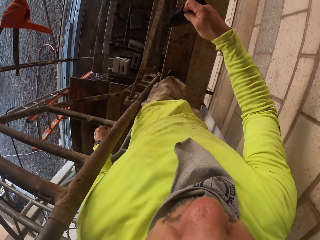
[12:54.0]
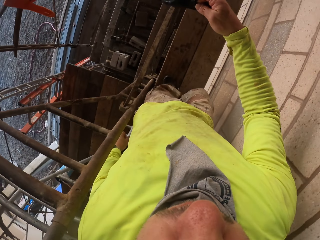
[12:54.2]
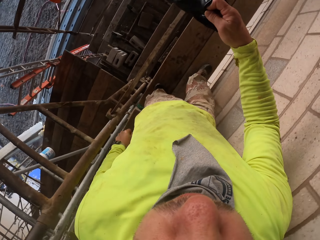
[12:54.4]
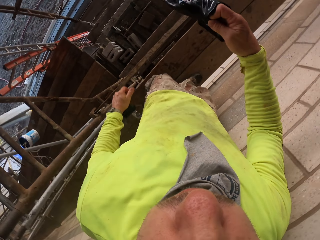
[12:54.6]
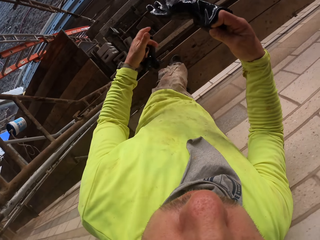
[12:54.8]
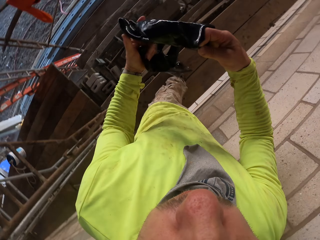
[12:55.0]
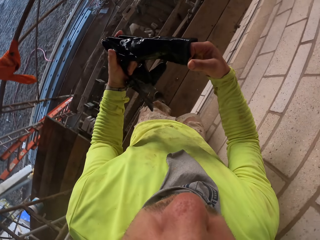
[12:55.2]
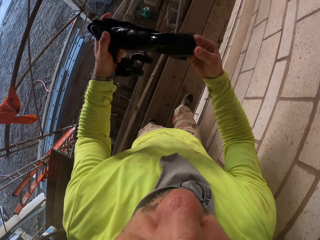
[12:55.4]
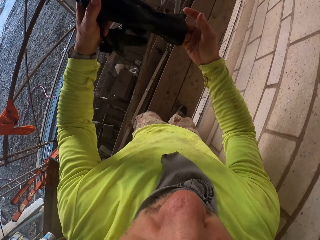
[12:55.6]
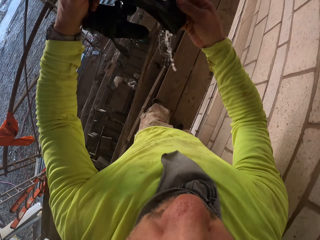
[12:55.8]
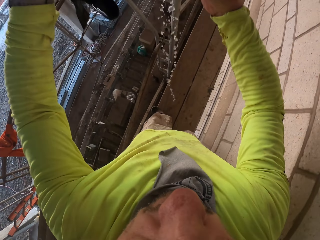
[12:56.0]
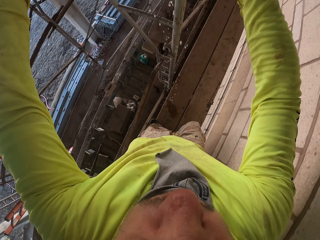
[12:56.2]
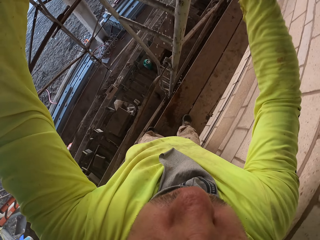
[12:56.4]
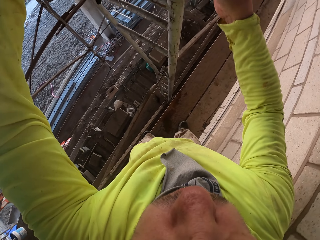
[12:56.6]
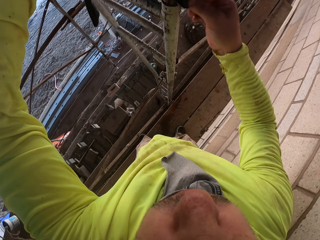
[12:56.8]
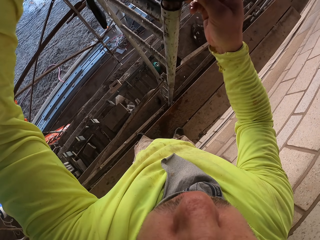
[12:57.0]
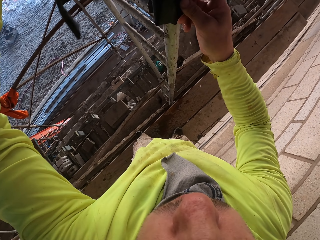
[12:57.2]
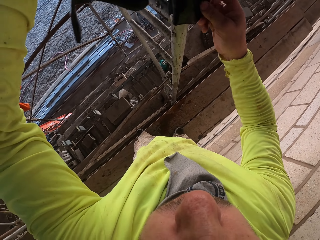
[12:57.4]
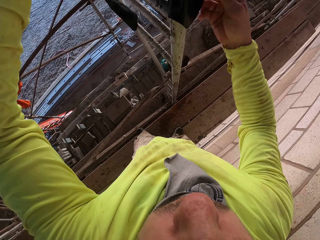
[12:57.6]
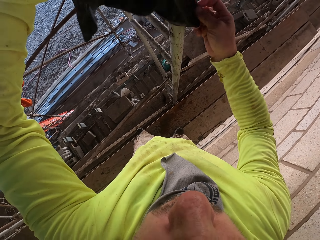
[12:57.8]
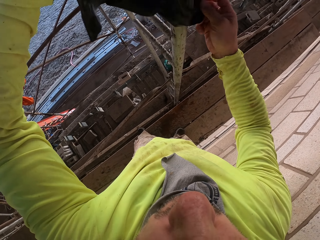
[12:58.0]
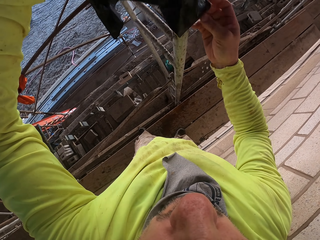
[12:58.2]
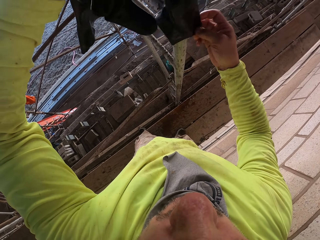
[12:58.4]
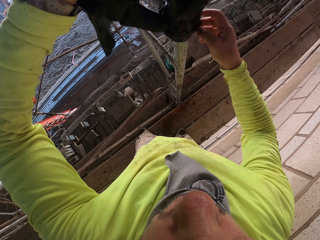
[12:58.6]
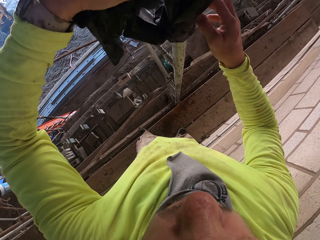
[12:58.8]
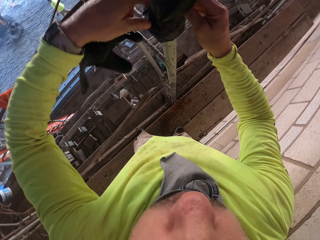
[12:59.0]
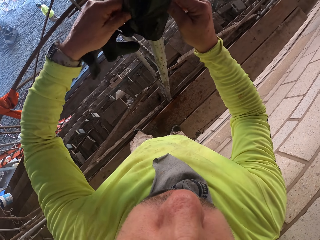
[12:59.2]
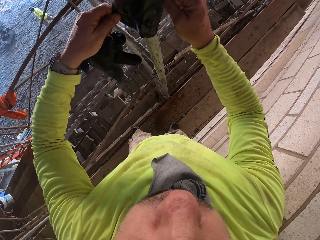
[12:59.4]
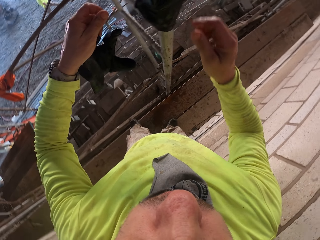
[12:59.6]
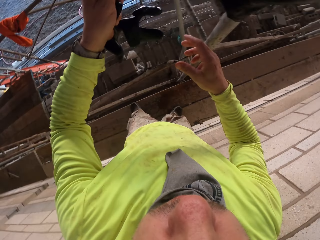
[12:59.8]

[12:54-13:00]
The camera wearer walks around the wooden structure. They hang the glove on a metal structure.

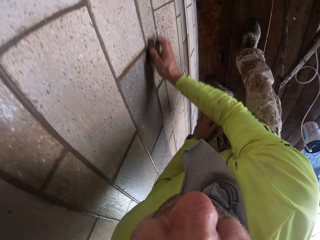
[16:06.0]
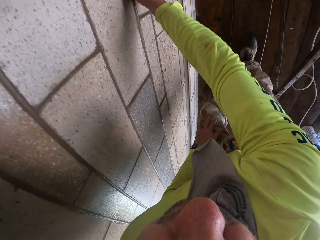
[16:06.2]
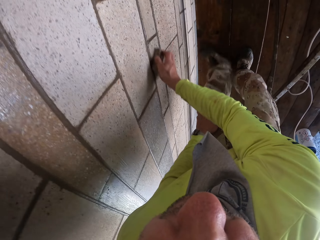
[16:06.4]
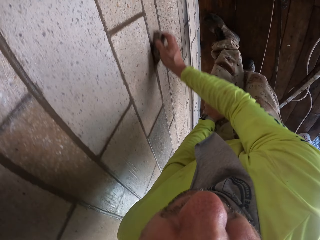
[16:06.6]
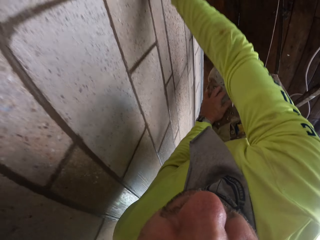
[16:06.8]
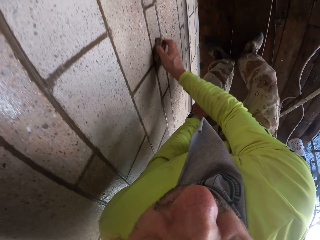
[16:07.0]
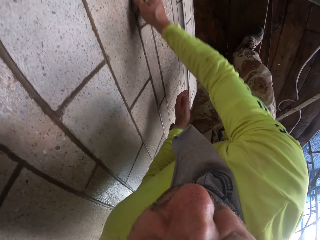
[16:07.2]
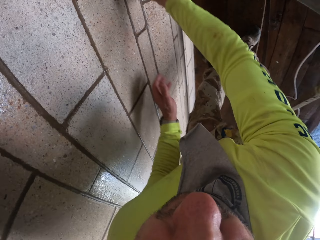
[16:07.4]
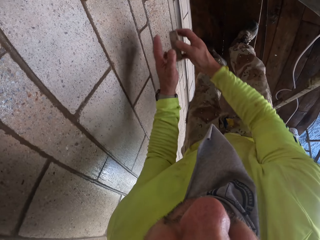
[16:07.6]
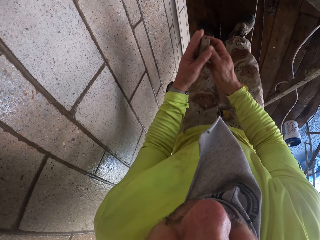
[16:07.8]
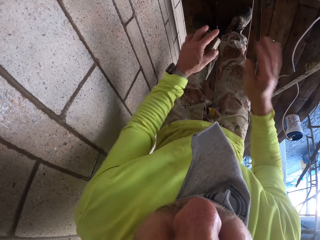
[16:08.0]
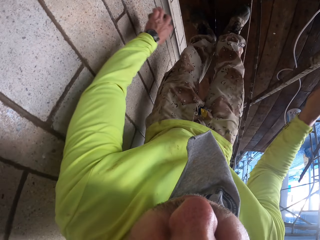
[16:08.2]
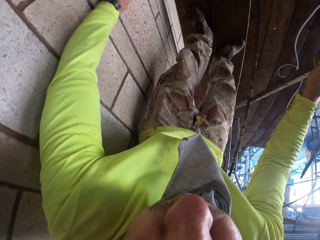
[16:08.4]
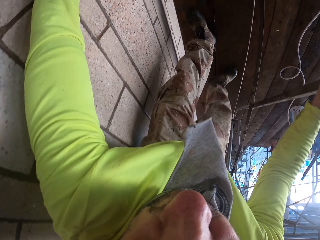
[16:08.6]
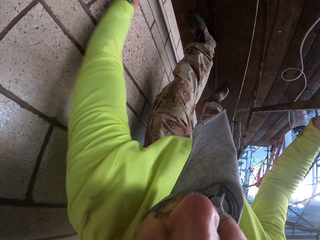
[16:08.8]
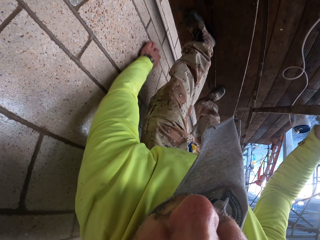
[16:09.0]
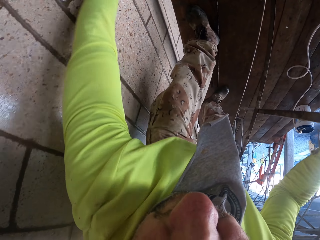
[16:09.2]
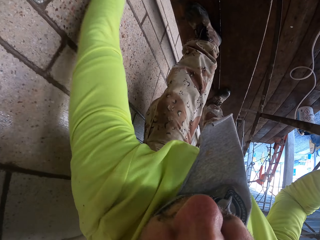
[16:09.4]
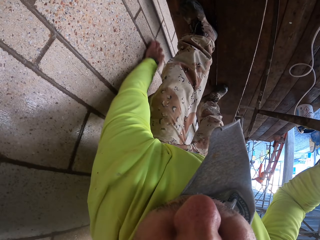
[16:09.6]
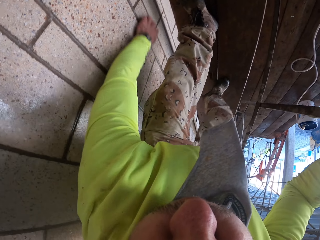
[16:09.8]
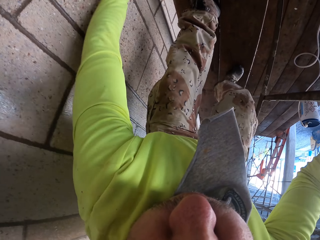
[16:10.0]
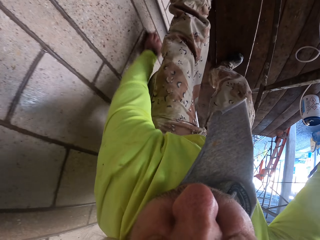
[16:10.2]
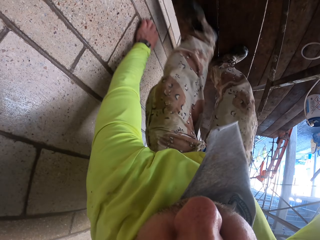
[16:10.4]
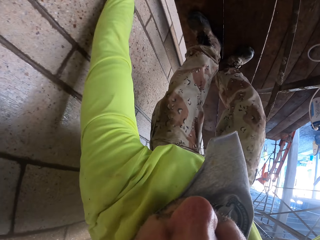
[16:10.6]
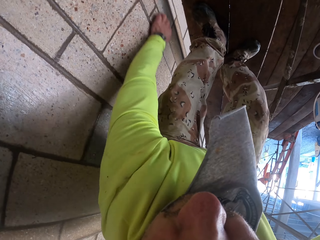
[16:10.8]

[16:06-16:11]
The camera wearer transfers the wall scrubber on the left hand. They scrub the wall with the wall scrubber.

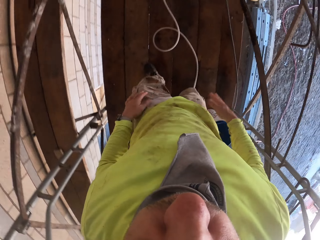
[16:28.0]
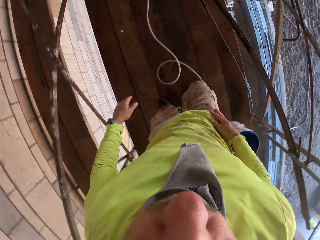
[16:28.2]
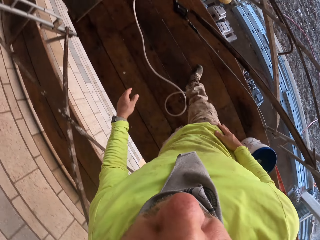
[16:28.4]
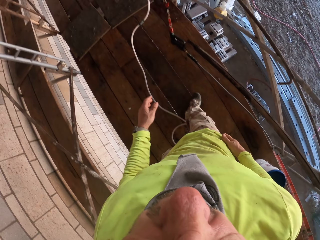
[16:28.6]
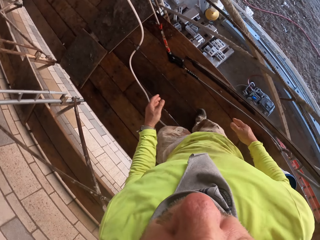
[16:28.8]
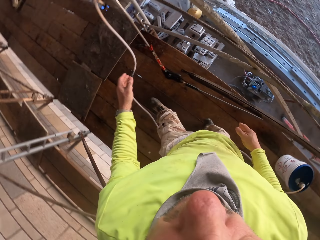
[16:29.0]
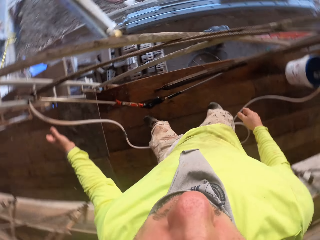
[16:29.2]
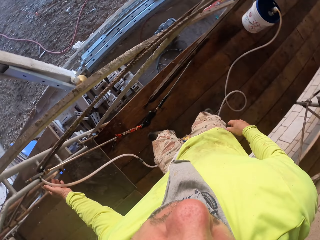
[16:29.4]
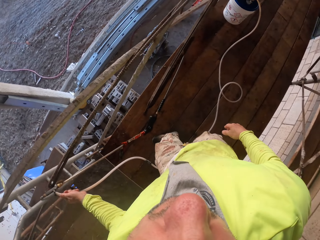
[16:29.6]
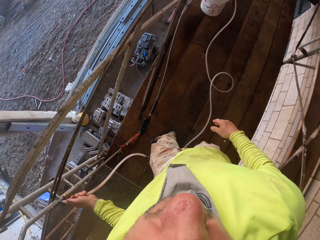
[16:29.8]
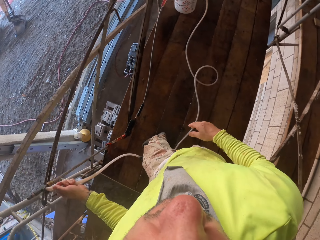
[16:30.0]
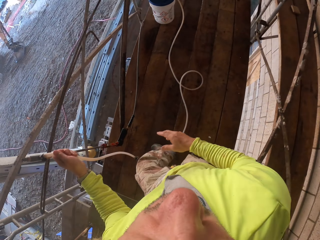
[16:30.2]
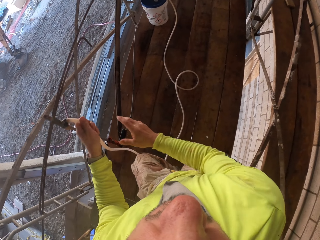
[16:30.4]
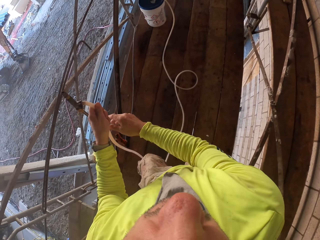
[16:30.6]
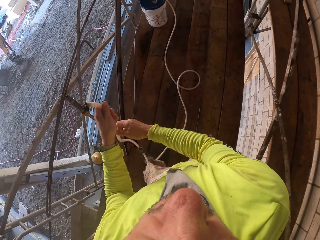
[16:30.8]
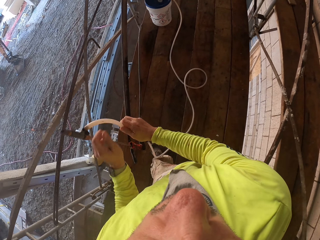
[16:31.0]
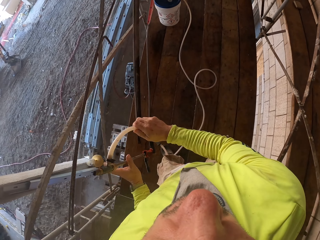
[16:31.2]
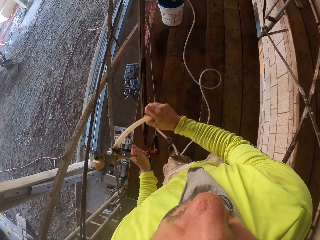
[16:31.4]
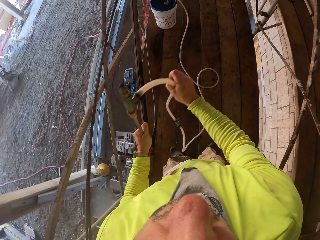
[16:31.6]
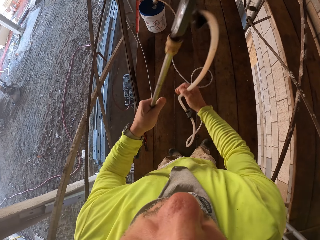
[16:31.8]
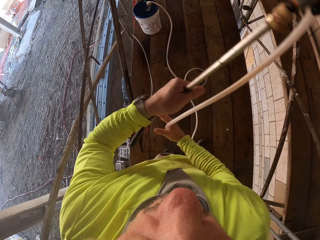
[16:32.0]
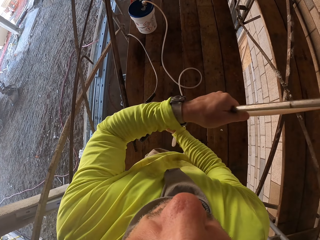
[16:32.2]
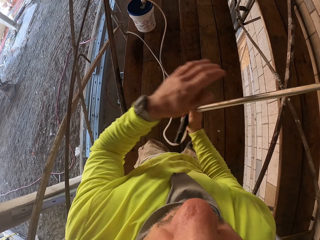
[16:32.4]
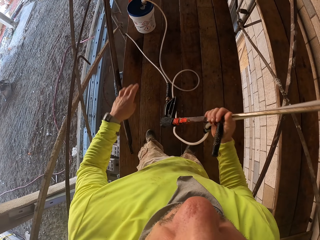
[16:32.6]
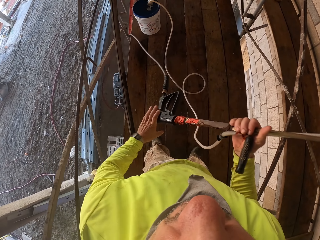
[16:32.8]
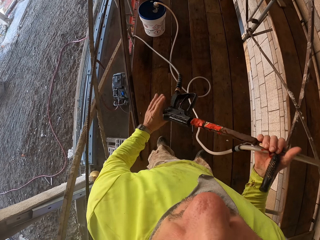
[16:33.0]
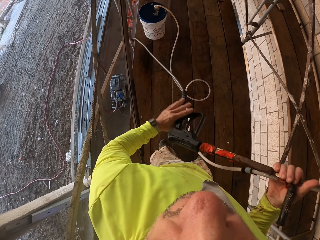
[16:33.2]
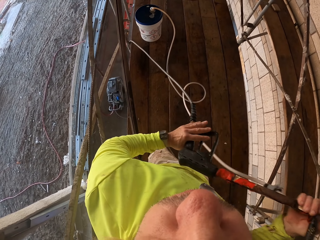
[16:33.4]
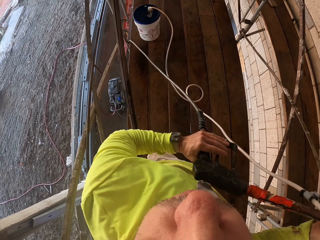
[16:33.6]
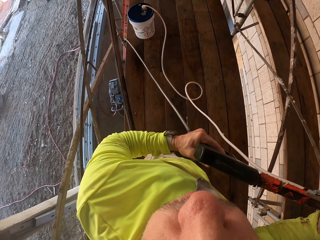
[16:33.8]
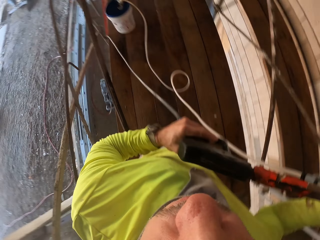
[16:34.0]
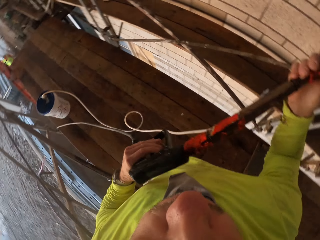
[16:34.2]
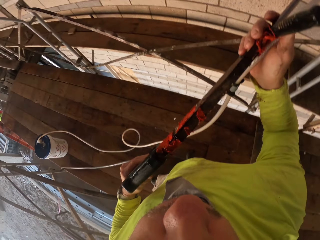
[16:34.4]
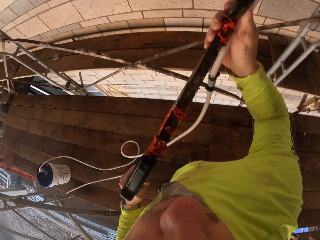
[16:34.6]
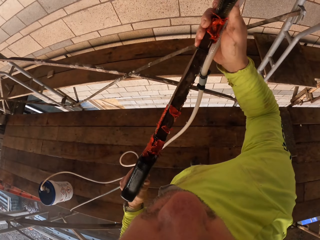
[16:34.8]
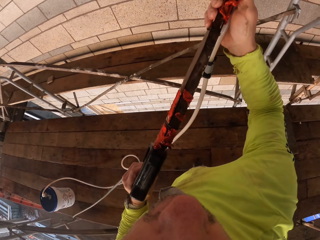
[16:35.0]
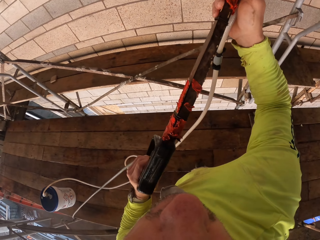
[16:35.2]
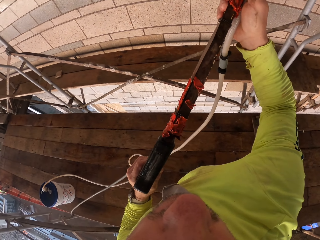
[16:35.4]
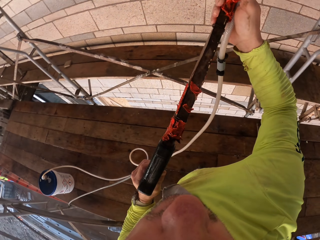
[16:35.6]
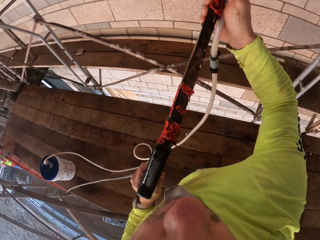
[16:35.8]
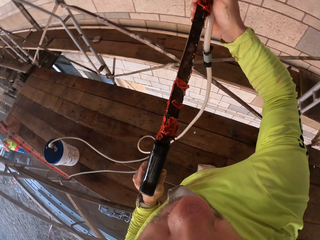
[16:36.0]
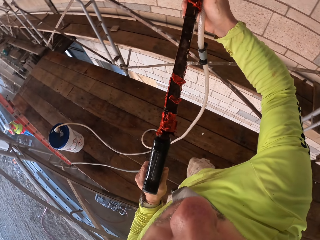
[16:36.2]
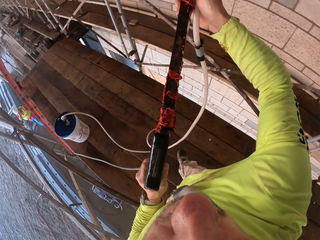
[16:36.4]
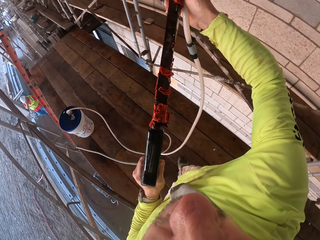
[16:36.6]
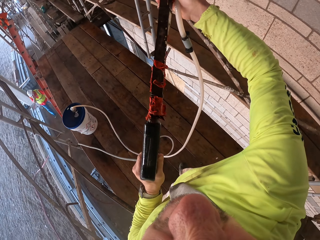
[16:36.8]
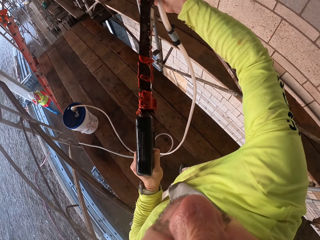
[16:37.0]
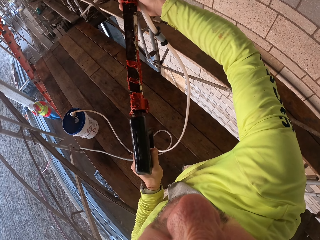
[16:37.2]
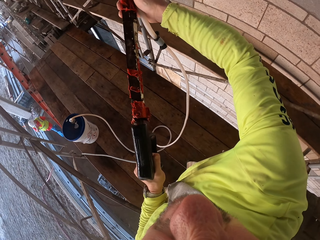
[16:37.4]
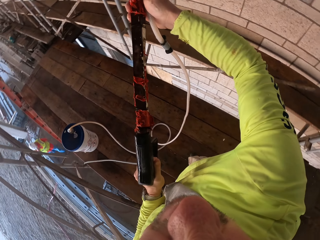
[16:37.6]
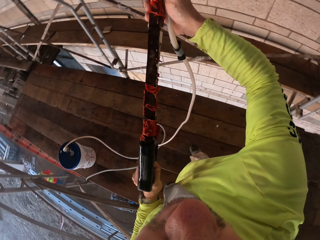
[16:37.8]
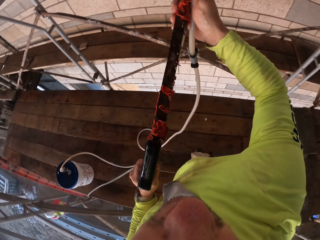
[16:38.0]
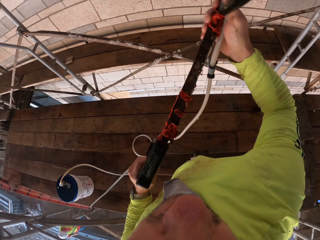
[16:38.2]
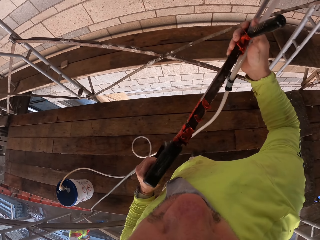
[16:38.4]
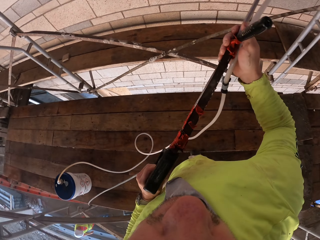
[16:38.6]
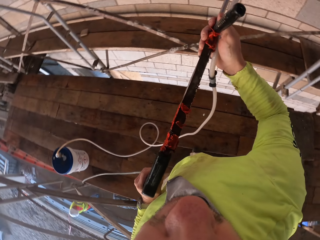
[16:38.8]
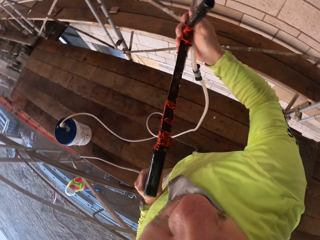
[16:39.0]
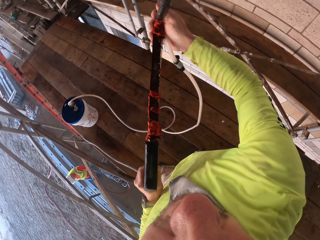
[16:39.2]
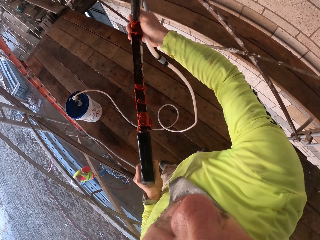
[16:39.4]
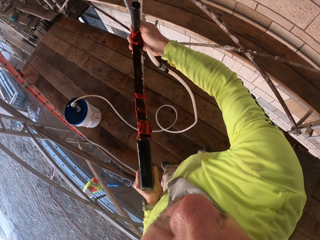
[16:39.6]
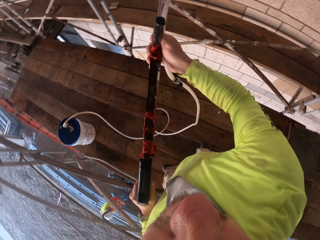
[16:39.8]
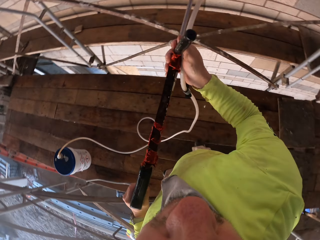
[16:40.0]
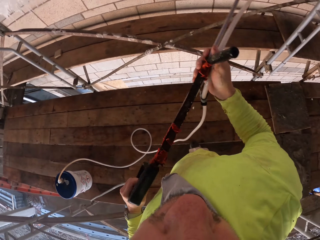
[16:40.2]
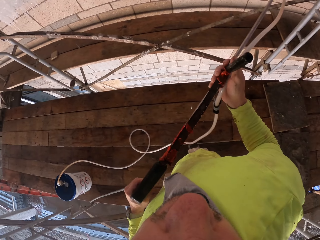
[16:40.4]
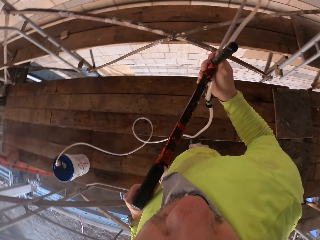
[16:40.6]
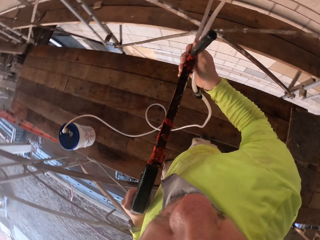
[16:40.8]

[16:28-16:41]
The camera wearer checks his wrist watch. He walks around the wooden structure. He picks the paint gun from the floor. He sprays water on the wall with the nail gun.
